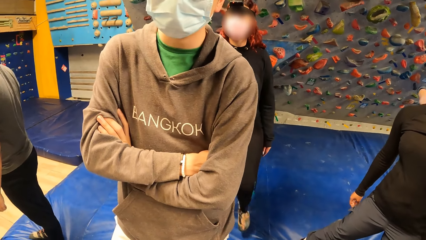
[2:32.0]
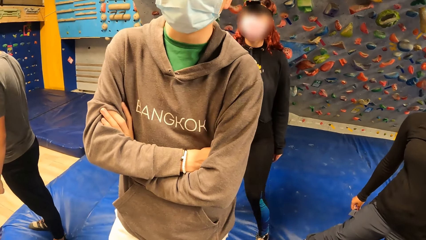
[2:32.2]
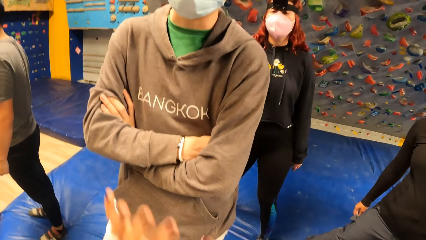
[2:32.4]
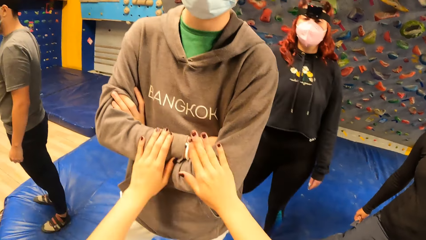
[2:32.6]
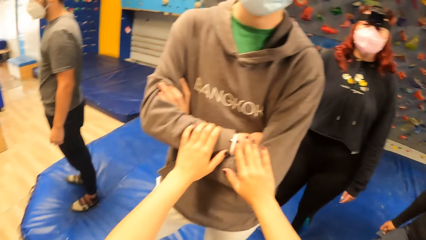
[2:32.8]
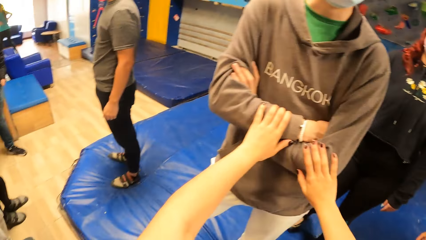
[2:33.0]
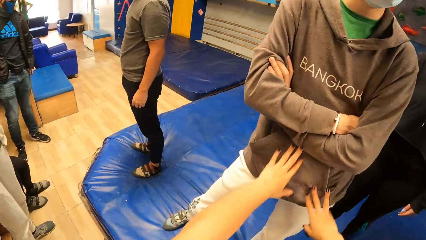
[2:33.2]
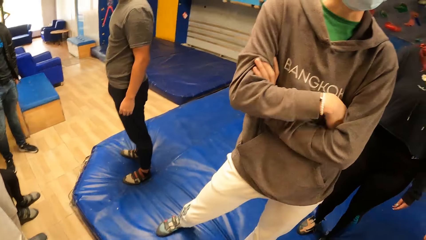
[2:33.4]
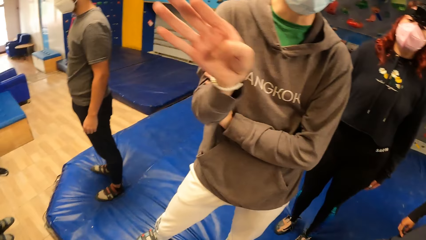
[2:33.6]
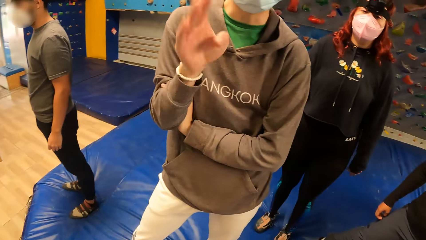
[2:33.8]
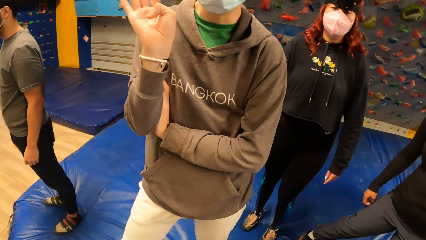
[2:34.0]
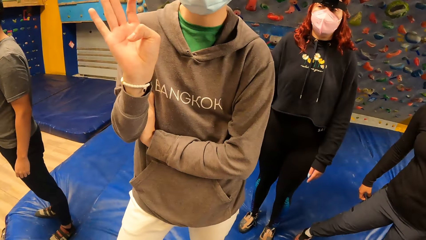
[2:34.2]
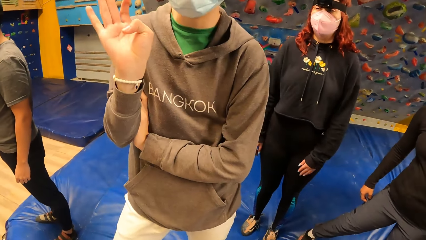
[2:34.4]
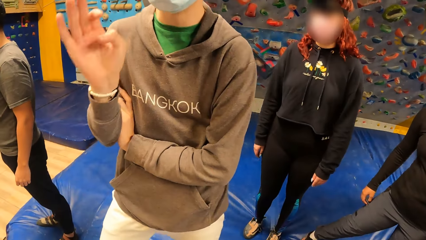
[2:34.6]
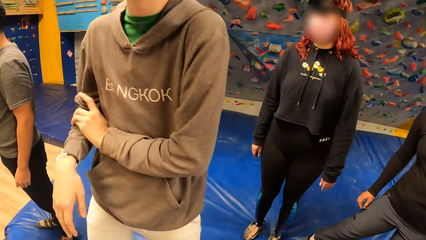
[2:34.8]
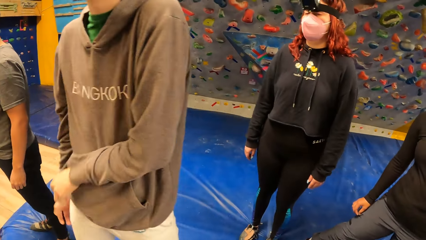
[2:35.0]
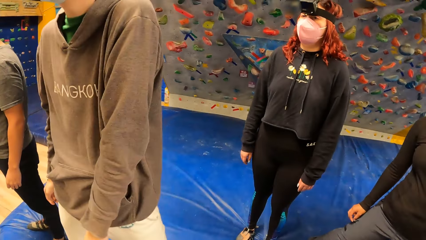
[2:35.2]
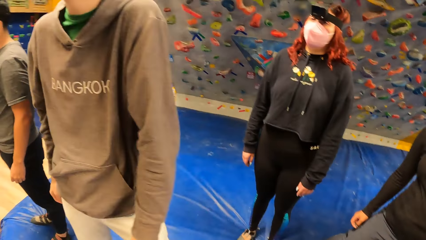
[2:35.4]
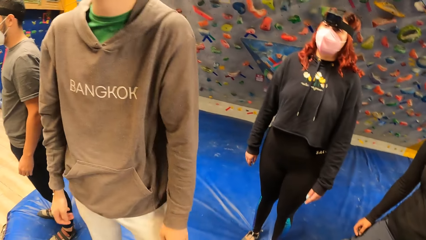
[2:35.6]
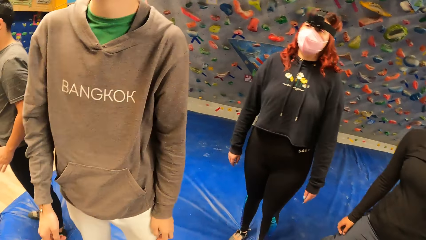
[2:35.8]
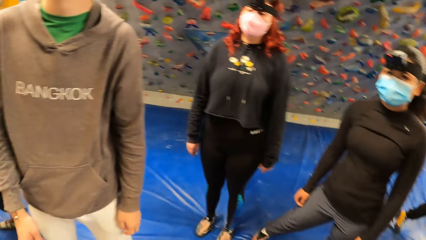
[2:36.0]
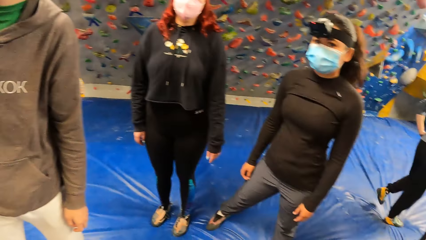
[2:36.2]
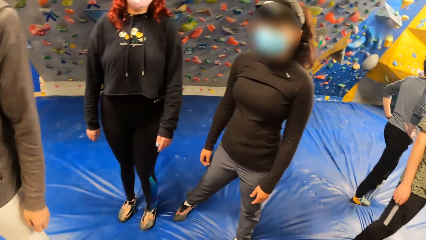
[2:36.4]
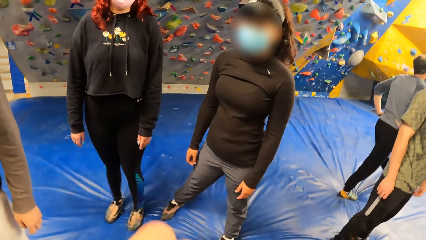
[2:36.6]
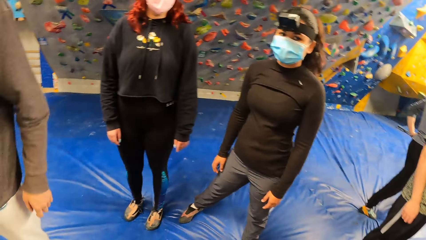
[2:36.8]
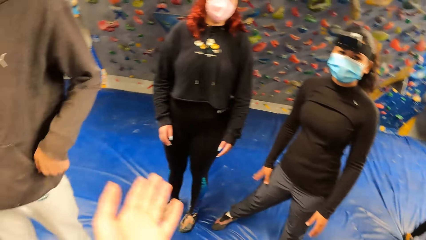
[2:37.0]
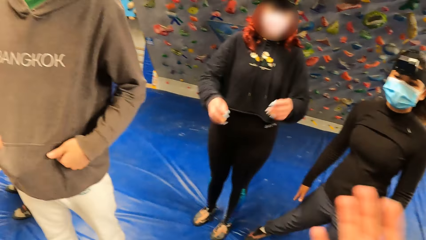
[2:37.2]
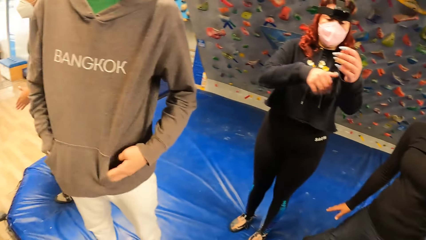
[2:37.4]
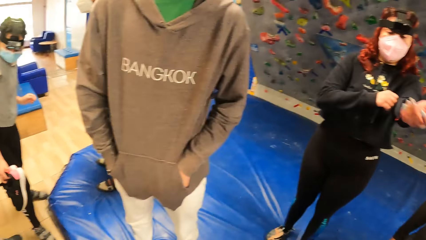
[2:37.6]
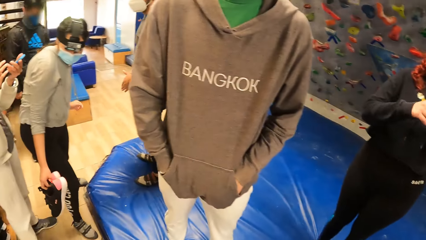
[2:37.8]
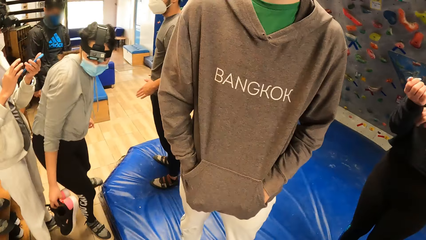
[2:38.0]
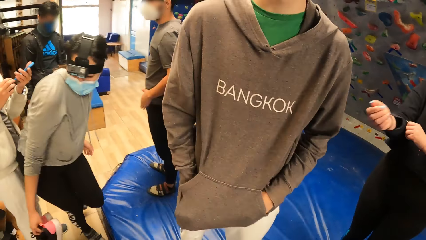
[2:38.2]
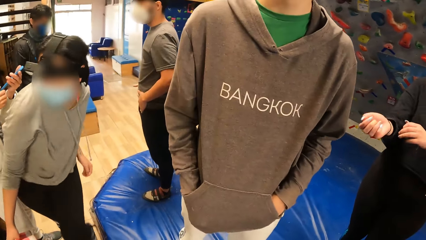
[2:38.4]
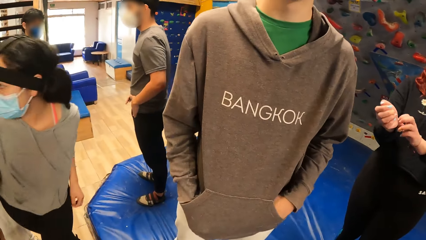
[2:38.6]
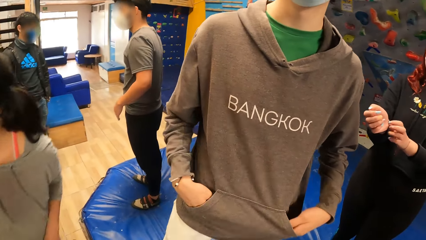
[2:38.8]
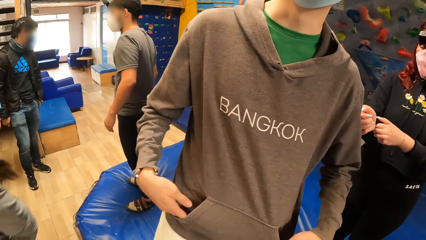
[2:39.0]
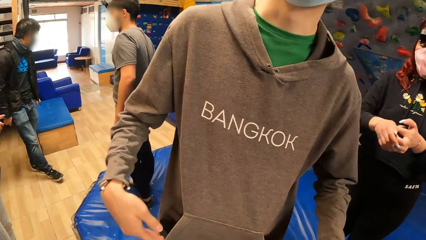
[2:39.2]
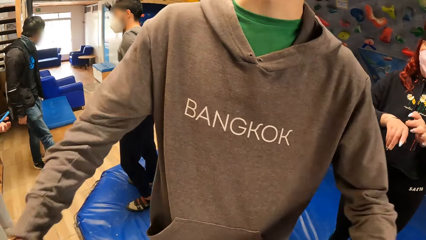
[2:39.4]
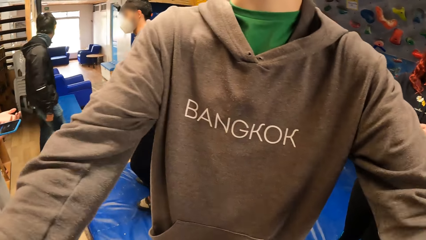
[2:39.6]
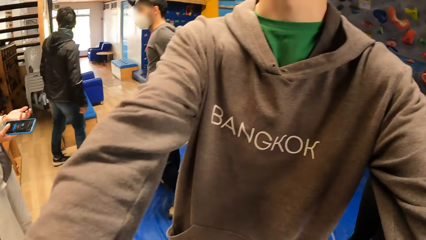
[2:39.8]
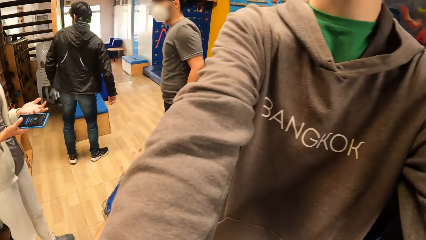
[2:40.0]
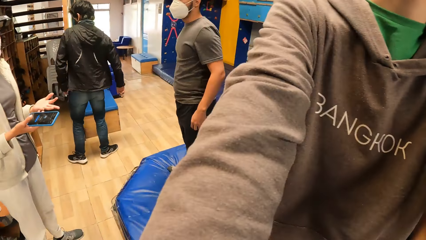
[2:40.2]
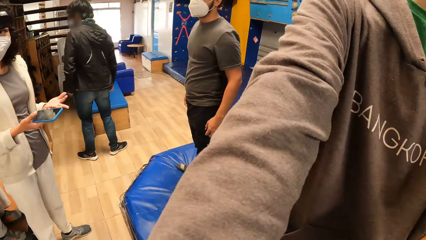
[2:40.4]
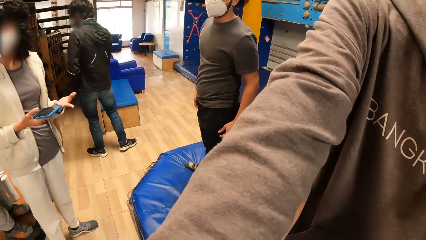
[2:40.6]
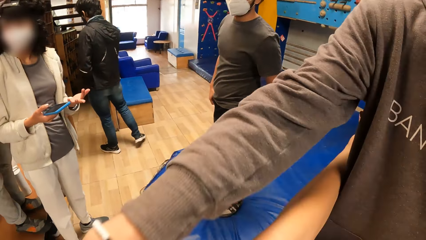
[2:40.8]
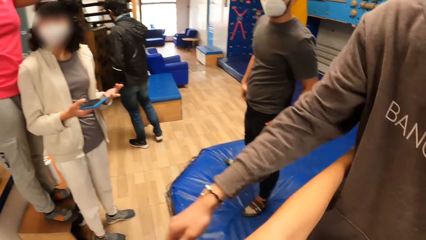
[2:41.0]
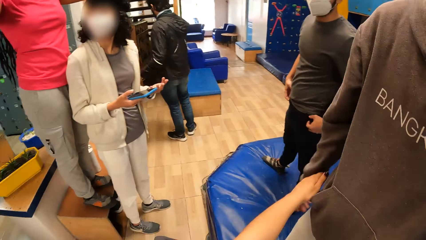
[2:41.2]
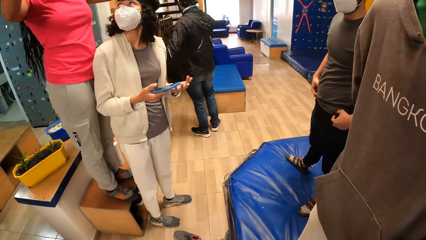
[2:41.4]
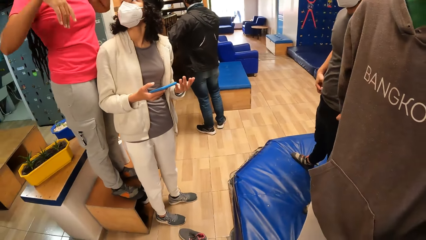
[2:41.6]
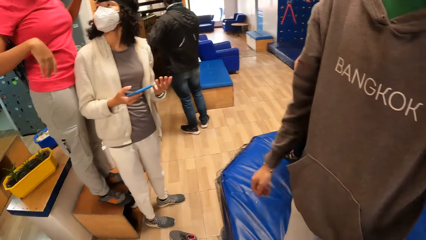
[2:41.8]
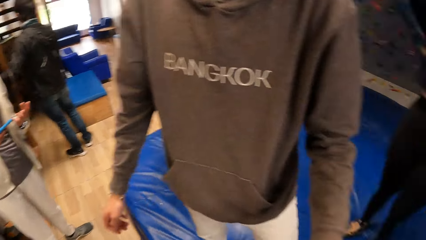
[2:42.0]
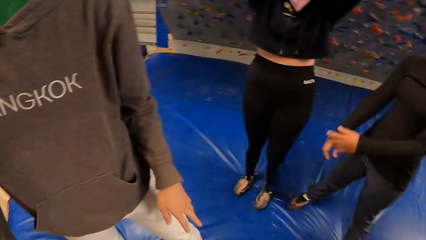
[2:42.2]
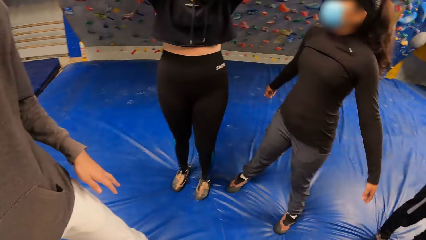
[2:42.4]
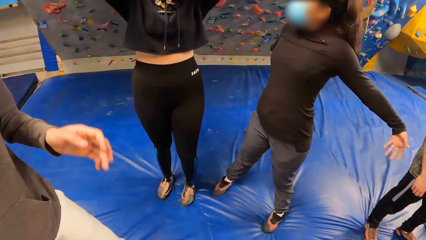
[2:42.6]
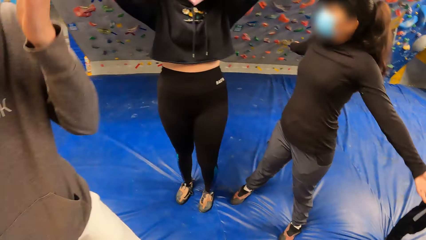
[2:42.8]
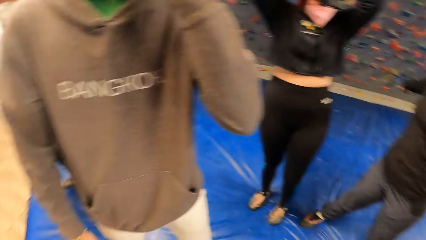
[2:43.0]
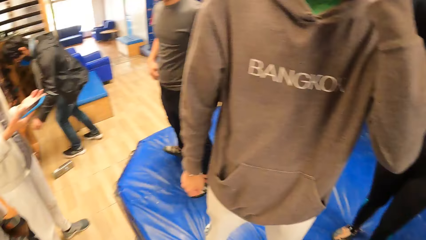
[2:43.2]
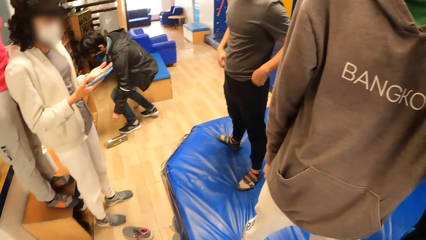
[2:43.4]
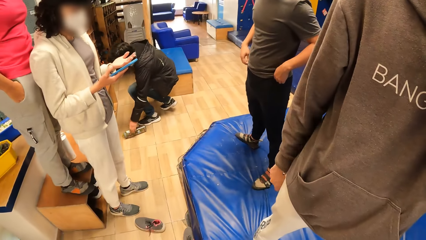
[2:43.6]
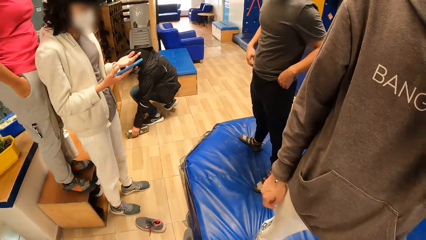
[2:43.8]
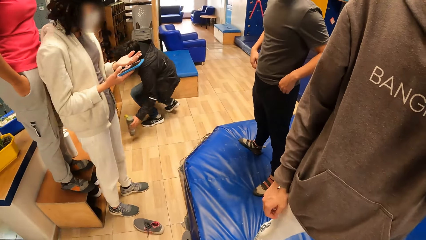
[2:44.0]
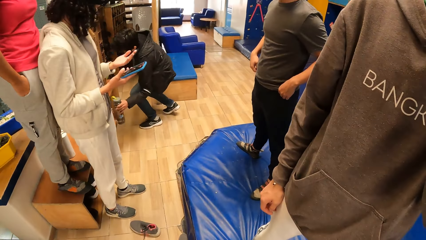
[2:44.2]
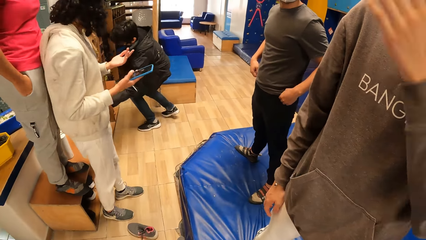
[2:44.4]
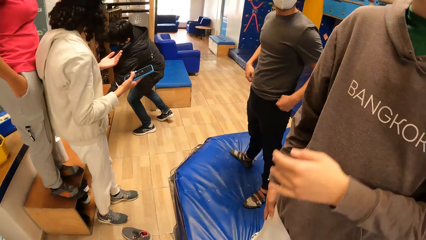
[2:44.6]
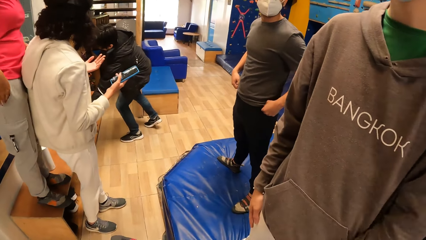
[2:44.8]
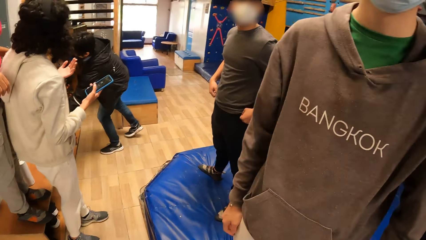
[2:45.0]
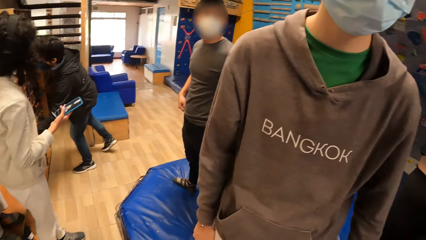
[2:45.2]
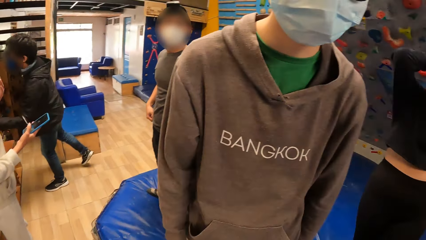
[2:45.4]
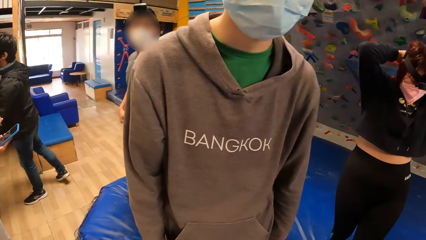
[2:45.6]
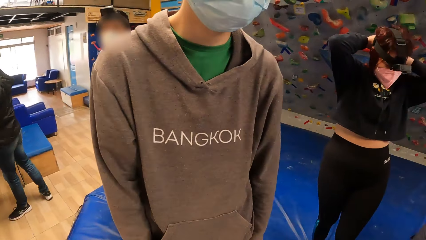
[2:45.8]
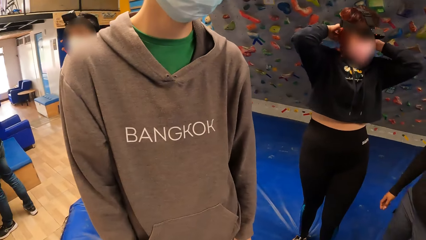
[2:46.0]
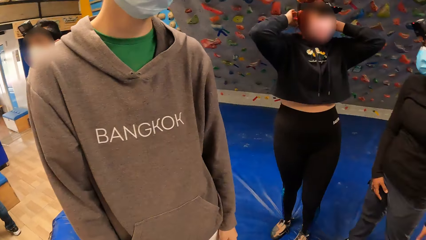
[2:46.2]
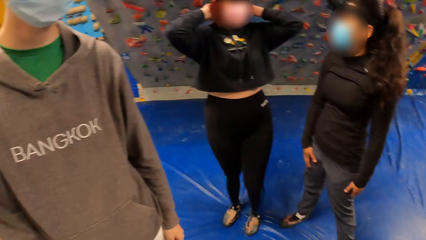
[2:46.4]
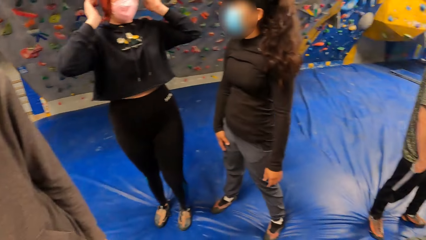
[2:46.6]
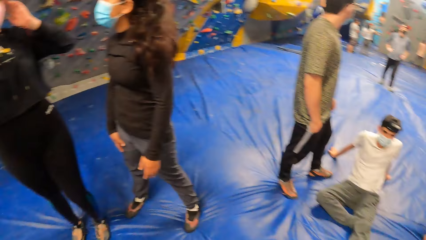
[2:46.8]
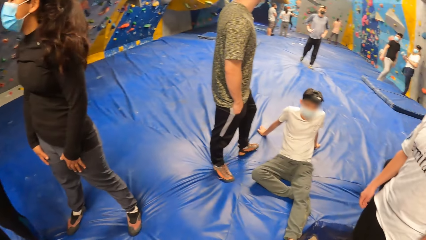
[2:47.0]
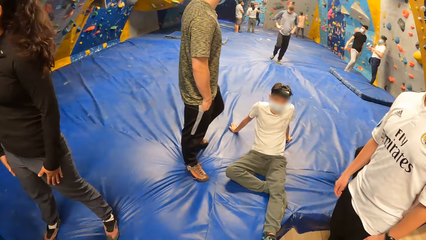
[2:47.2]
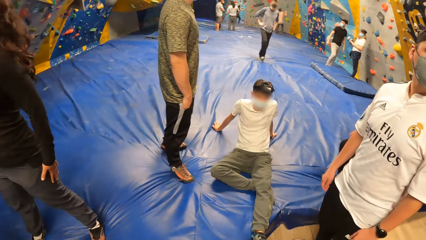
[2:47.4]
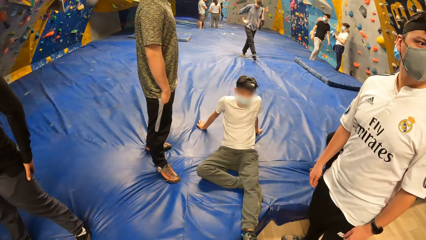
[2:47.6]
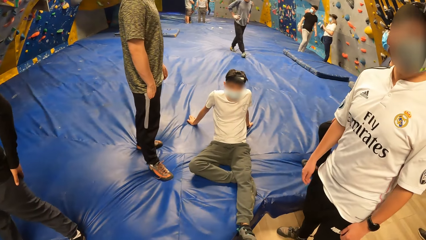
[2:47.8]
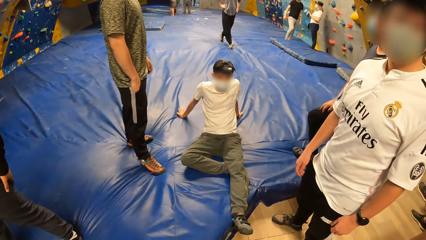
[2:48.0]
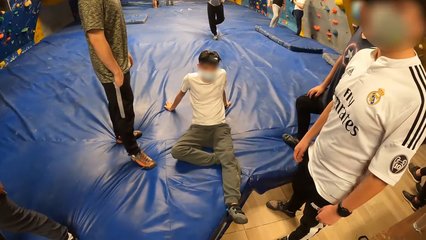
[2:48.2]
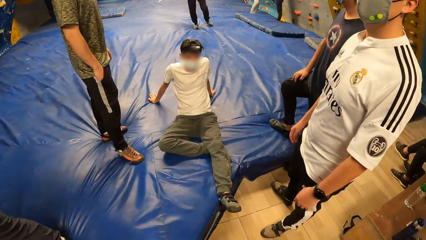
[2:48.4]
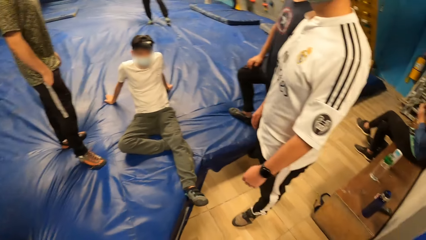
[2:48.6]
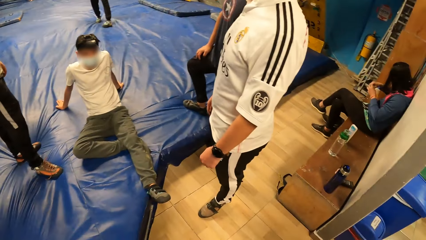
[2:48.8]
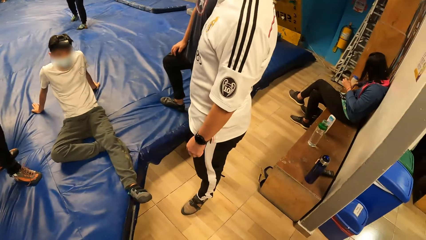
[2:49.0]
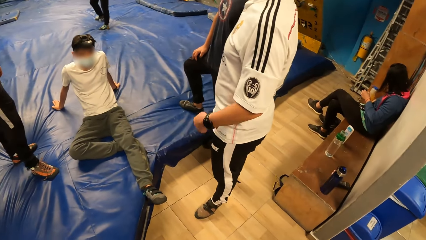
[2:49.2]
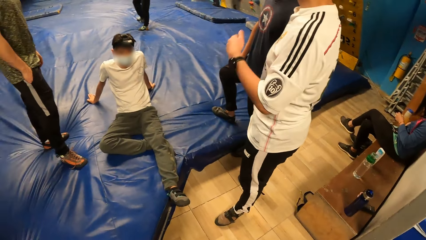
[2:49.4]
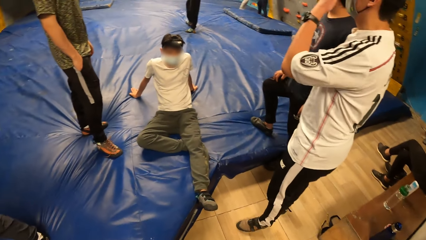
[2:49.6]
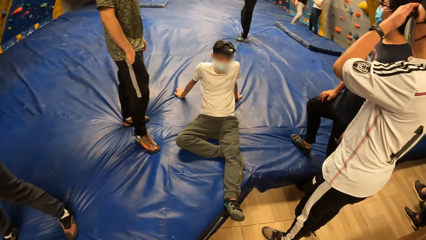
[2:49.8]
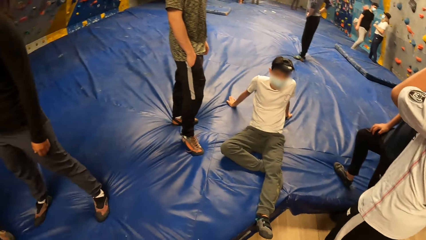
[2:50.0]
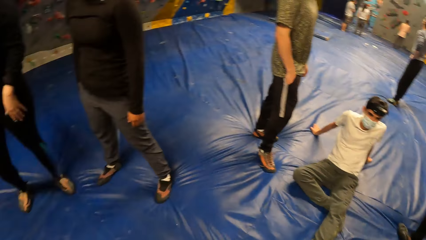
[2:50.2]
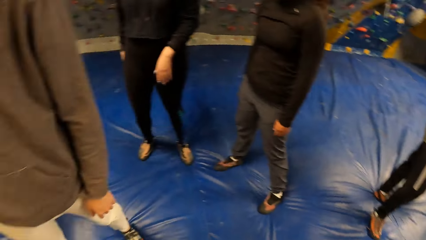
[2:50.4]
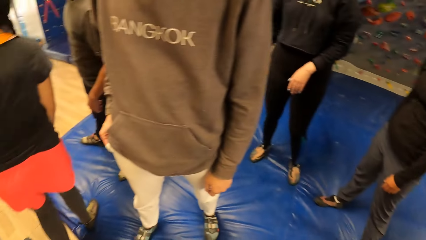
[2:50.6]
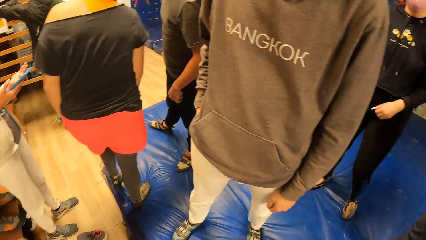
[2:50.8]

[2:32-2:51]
The camera wearer touches the man's hand. The man demonstrates with his hand. The camera wearer looks around. The camera wearer and the man hold each other with both hands. The man touches the camera wearer. The camera wearer looks around.
